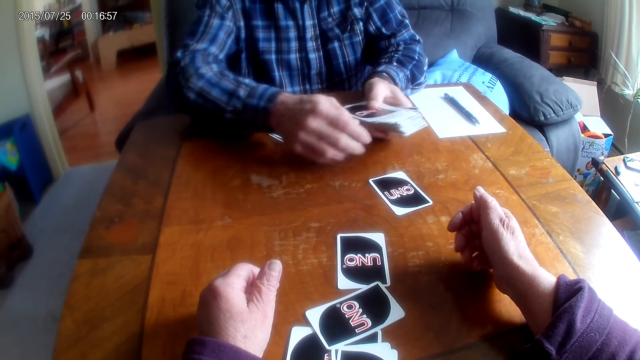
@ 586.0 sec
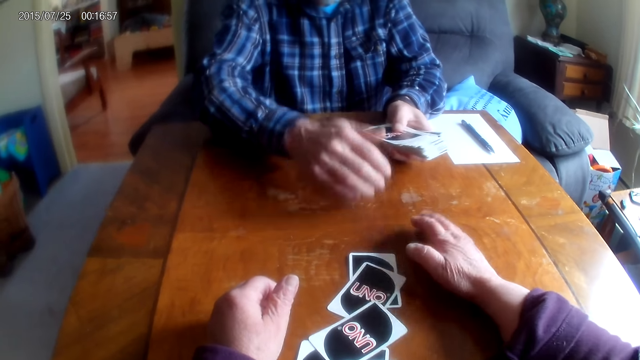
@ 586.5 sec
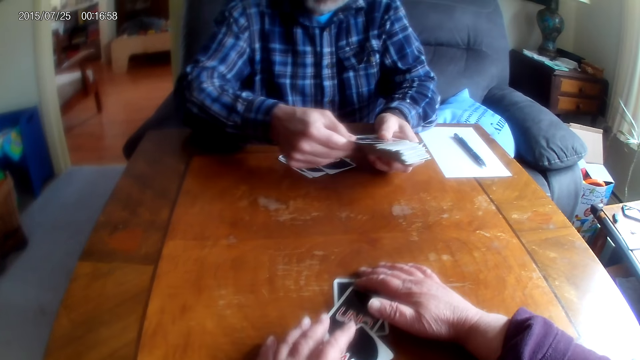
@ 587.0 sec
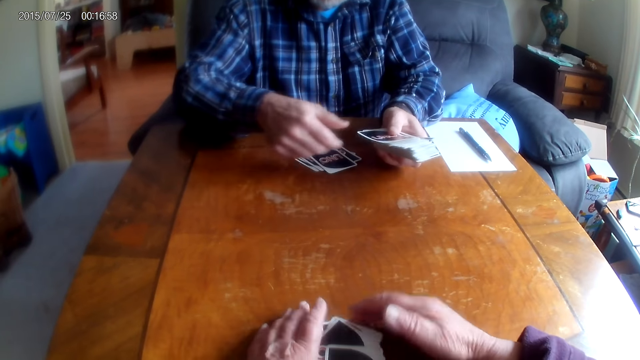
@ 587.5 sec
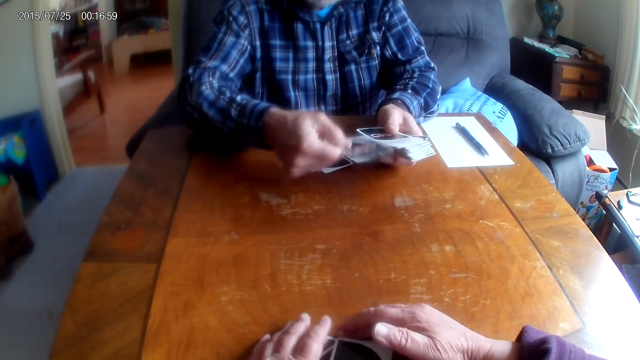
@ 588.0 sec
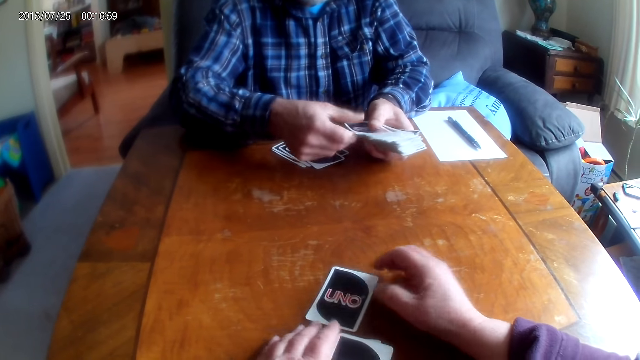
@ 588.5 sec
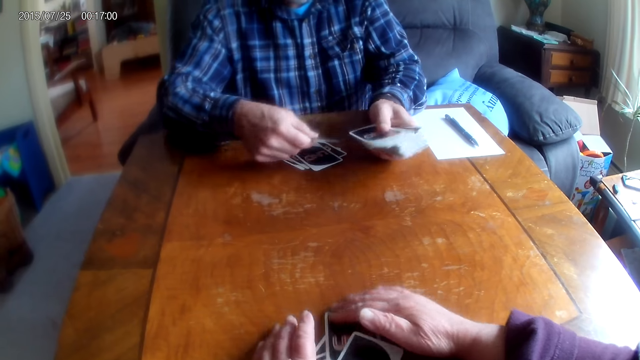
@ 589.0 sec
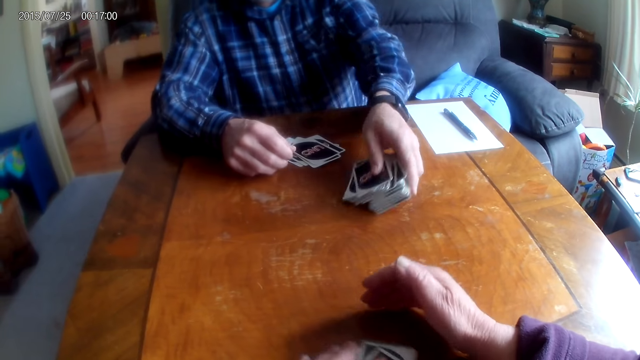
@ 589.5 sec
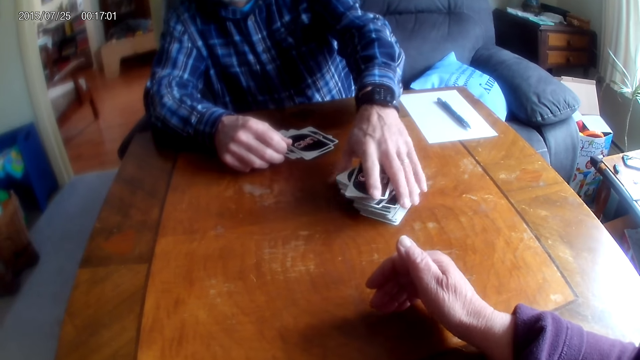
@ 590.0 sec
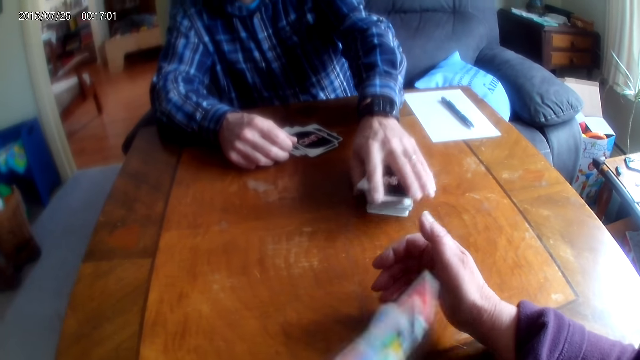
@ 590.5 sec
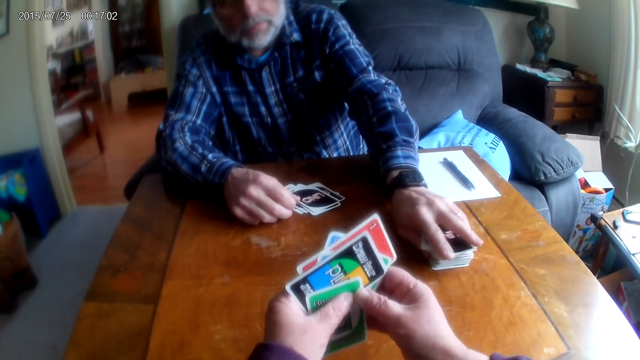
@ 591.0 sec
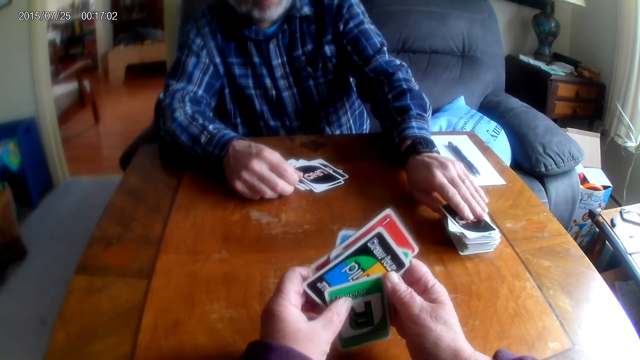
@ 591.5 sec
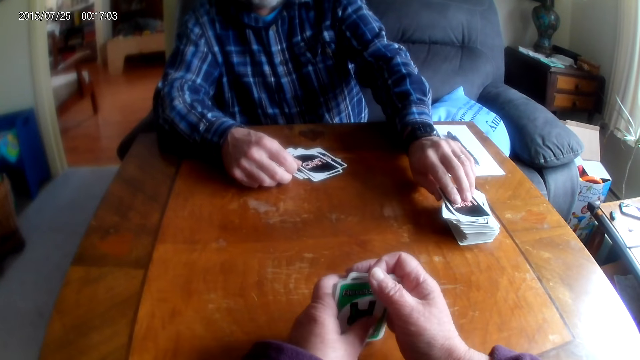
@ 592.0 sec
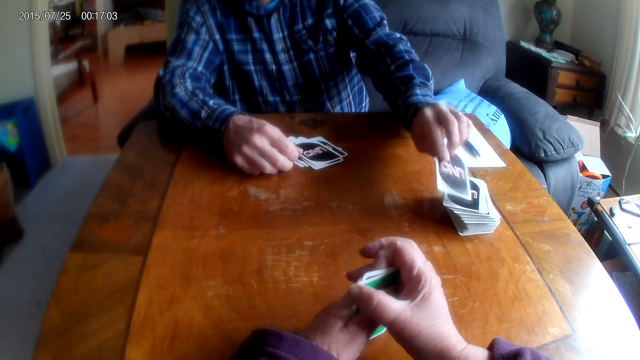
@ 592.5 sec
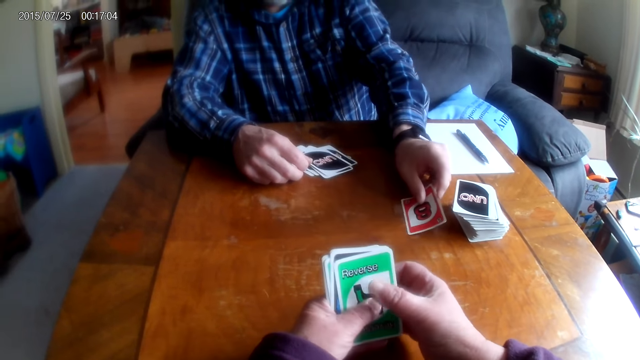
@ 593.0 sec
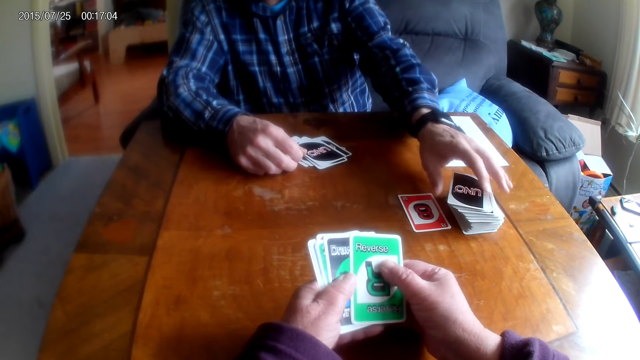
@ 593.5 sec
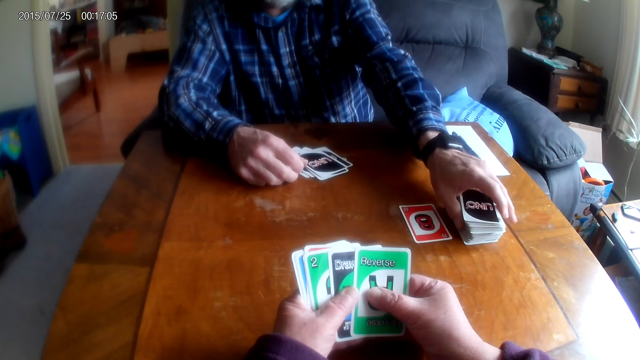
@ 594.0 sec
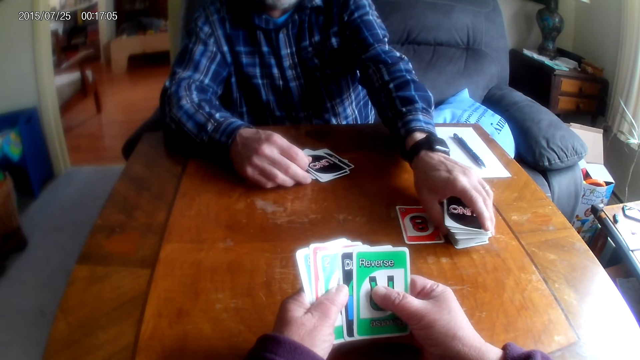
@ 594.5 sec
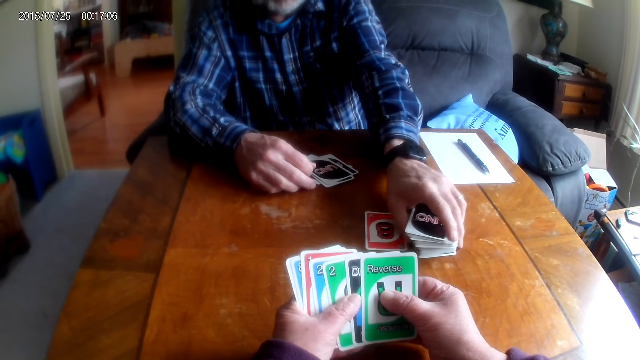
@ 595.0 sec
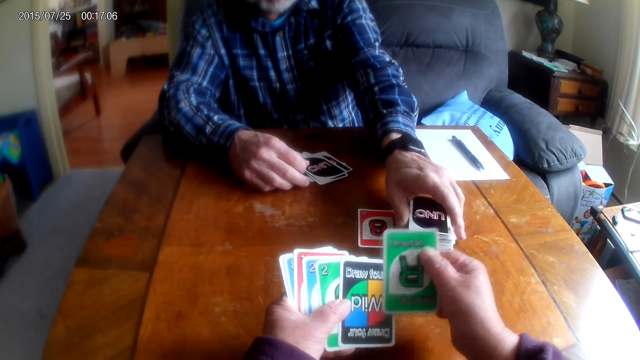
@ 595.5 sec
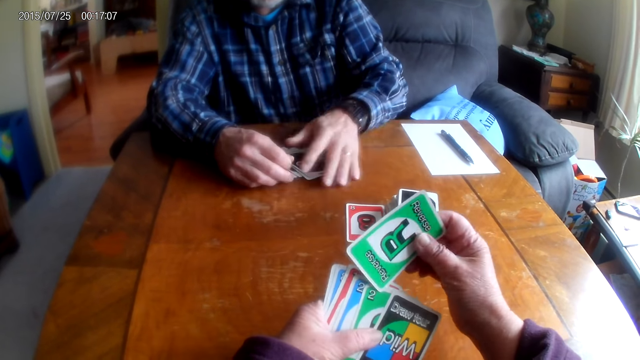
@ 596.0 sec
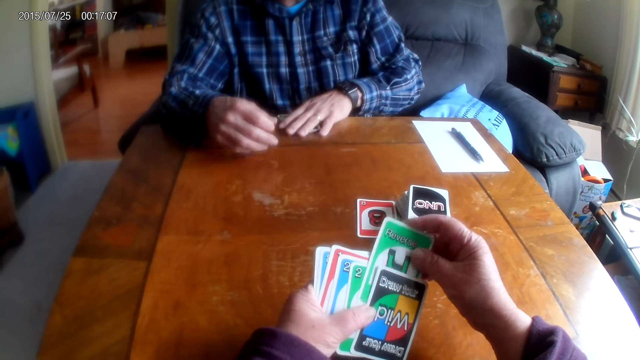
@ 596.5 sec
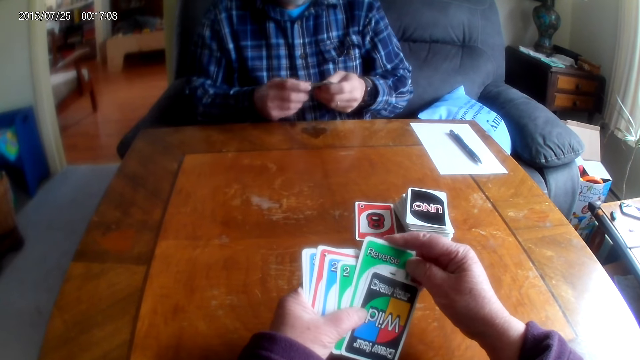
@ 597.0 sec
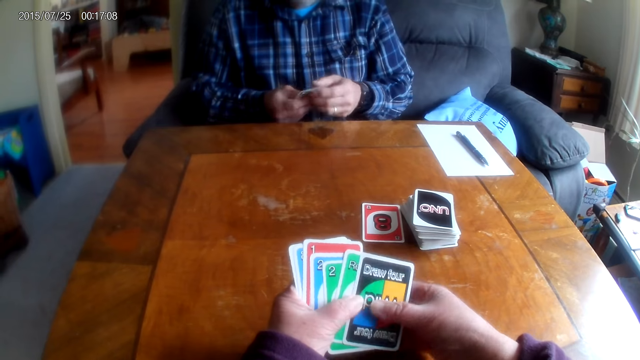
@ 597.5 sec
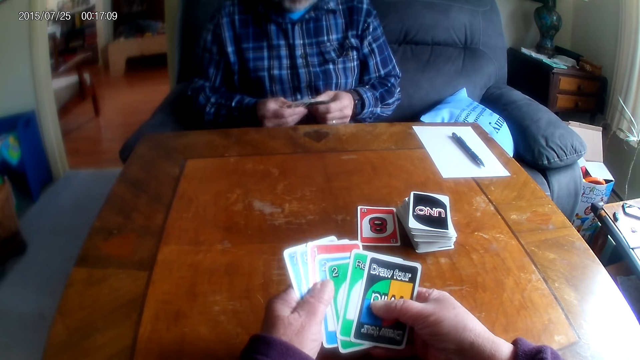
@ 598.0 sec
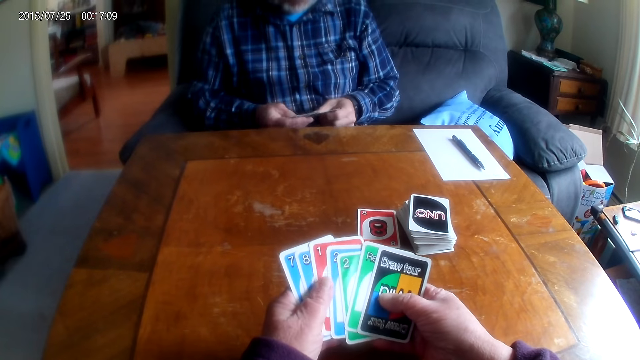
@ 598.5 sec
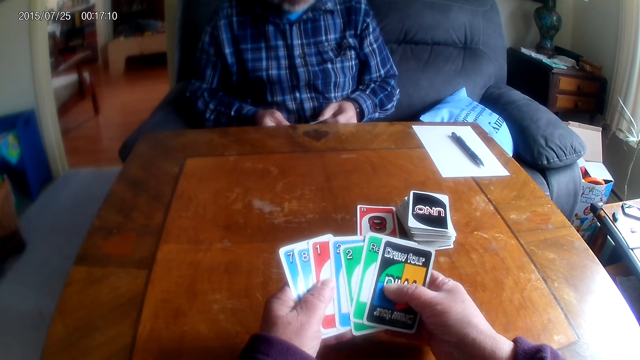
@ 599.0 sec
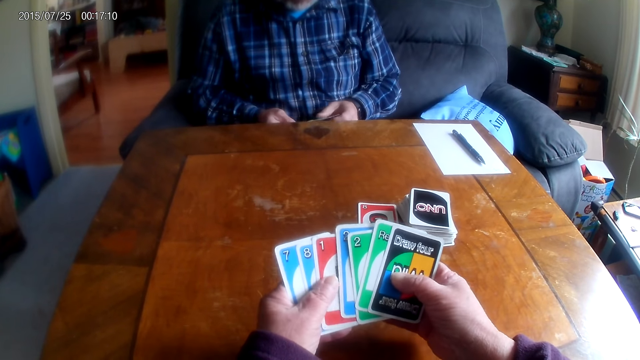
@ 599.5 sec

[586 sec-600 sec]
The camera wearer picks a card and collects the cards. A man divides the cards, puts the cards on the table, puts aside the cards and moves the cards on the table. The man picks a card and puts the card on the table. The man moves the cards on the table. The camera wearer shuffles the cards.

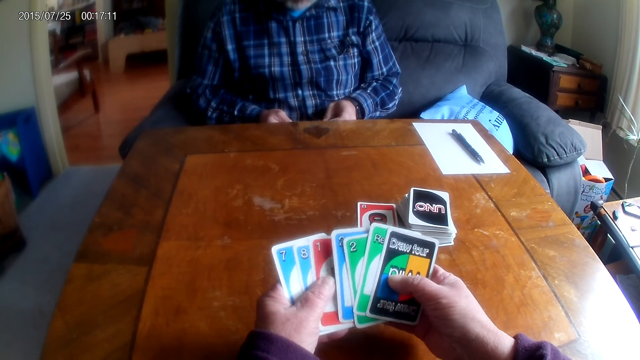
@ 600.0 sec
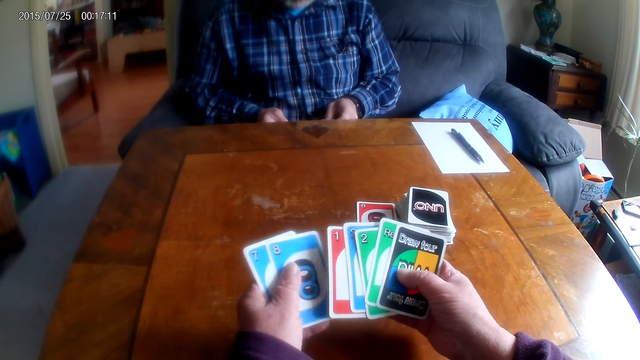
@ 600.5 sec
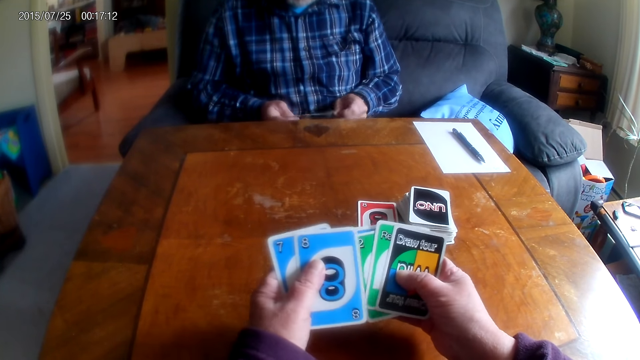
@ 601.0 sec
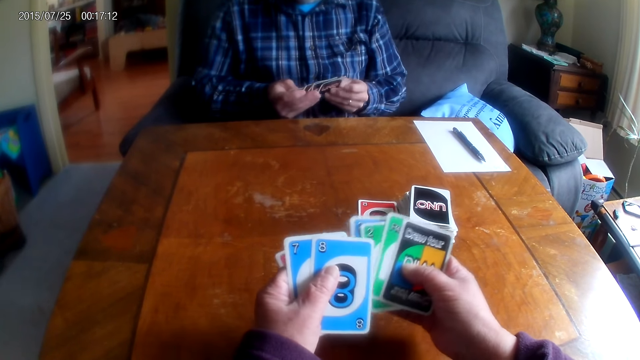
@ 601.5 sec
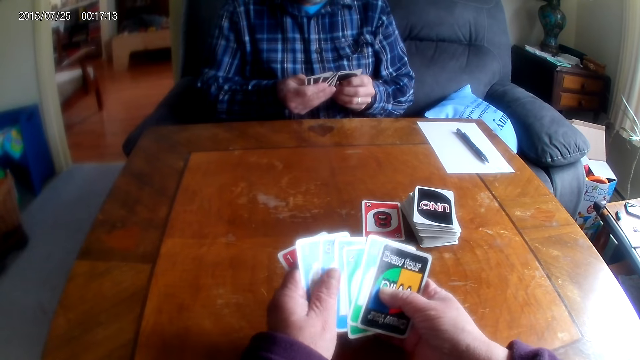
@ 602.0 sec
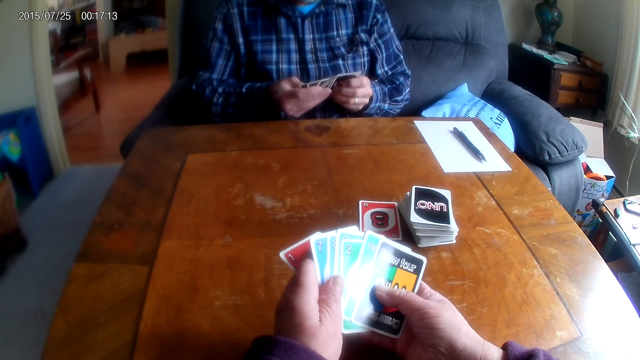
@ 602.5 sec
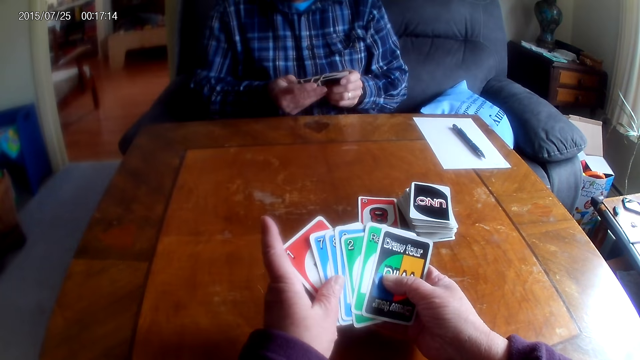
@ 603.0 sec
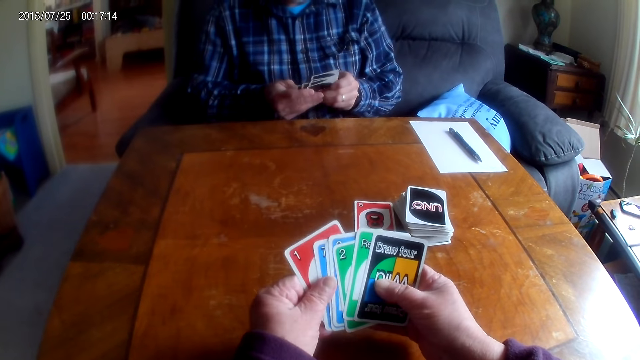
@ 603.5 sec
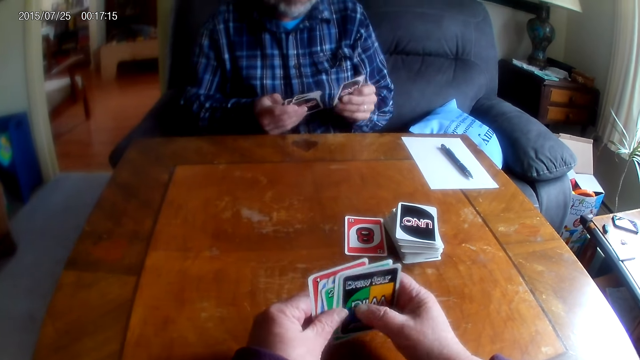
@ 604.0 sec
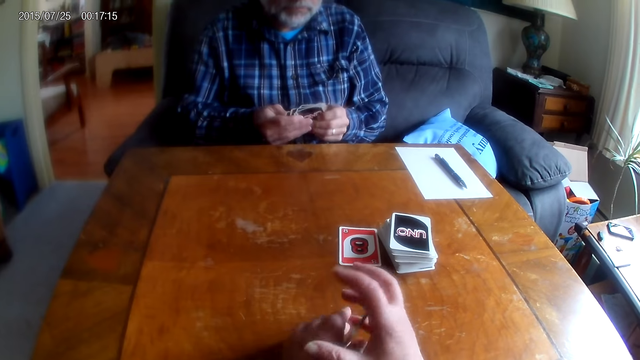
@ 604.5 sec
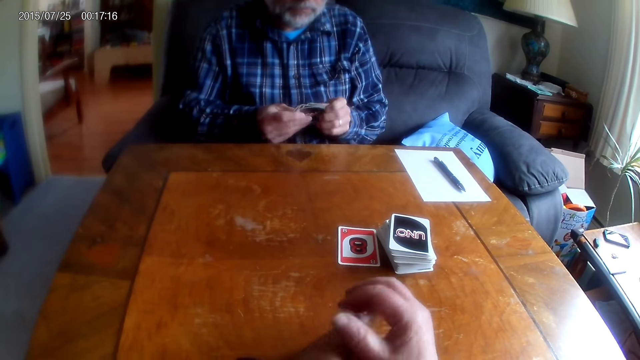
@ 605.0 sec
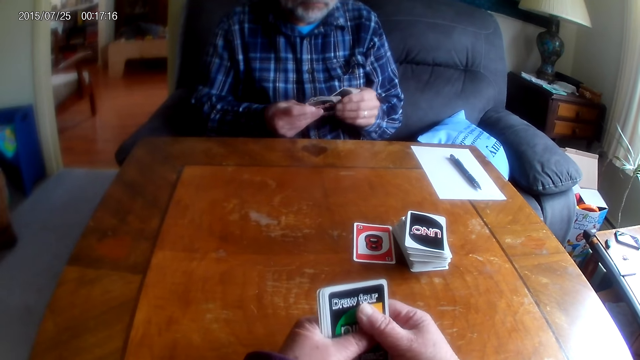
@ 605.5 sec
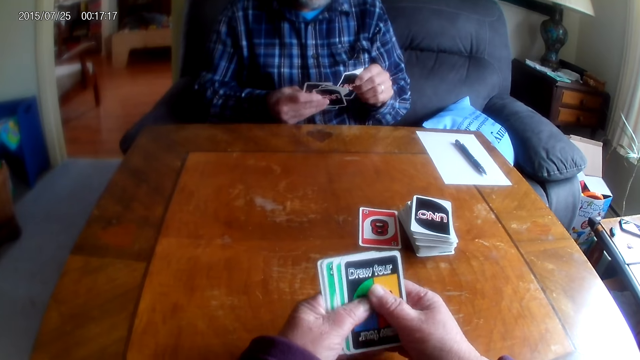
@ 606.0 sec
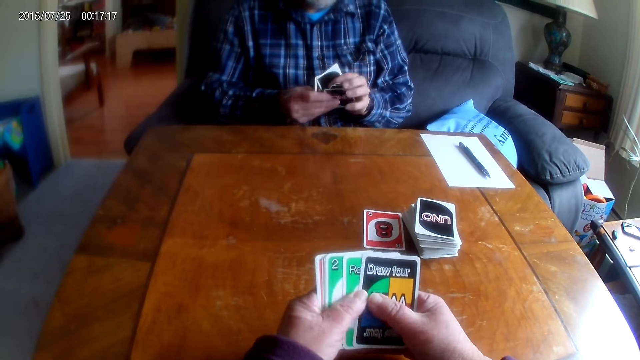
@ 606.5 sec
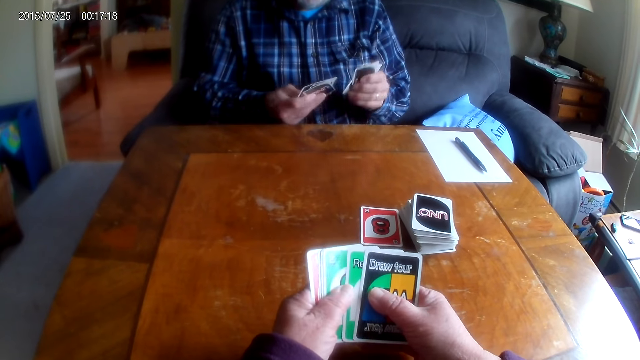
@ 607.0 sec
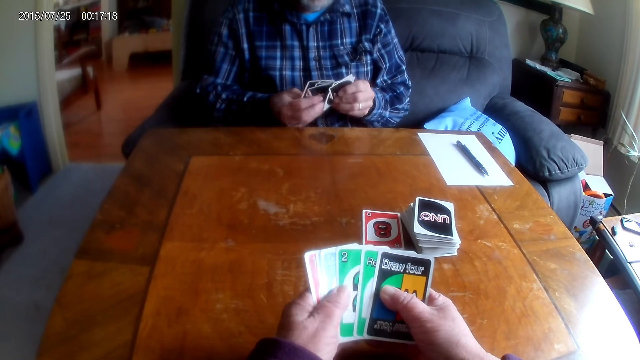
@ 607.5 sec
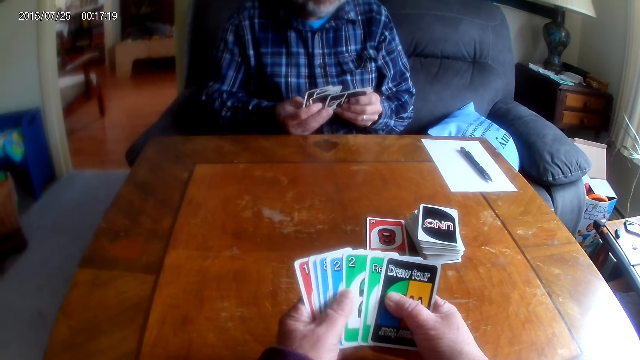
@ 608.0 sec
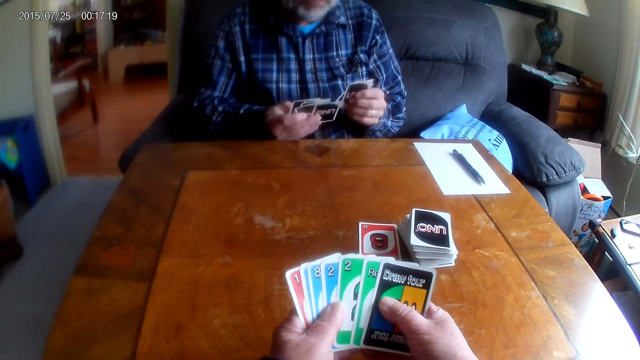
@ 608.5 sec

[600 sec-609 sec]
A man shuffles the cards. The camera wearer talks to the man.
